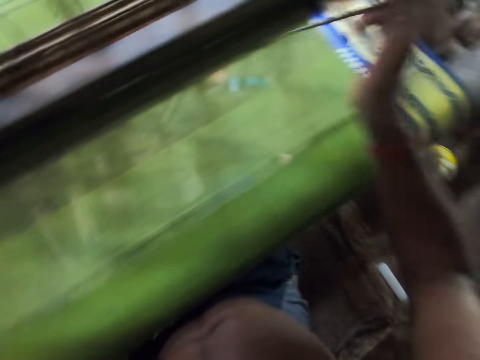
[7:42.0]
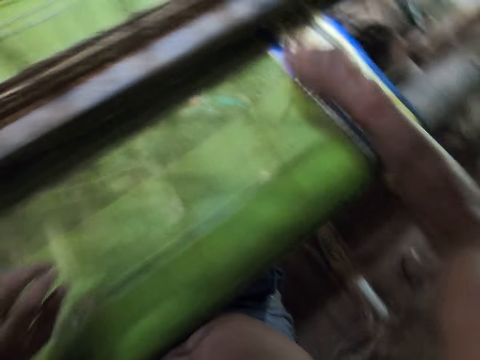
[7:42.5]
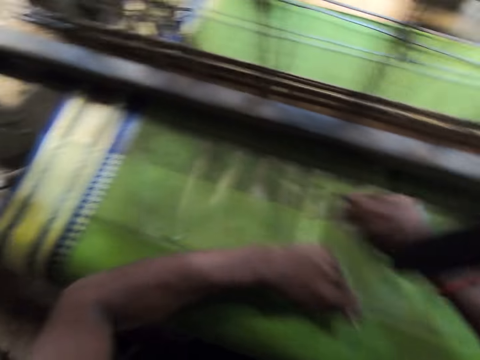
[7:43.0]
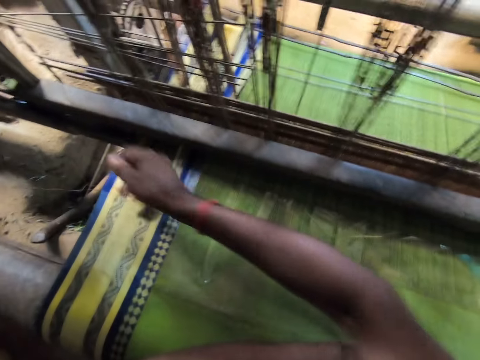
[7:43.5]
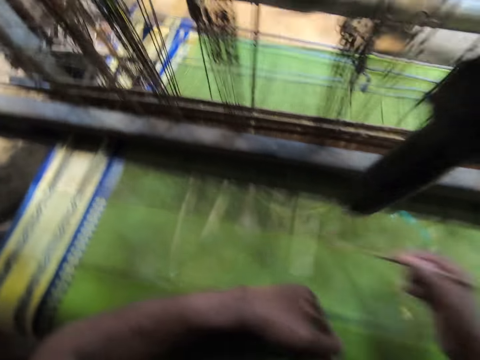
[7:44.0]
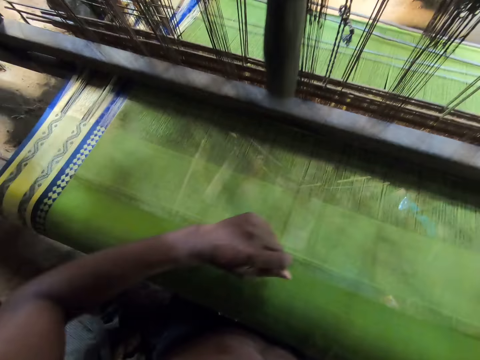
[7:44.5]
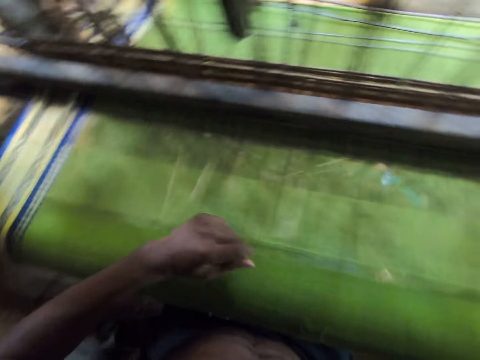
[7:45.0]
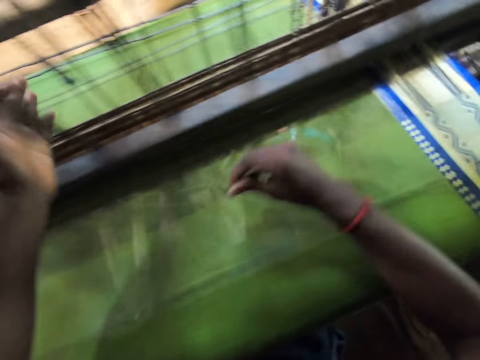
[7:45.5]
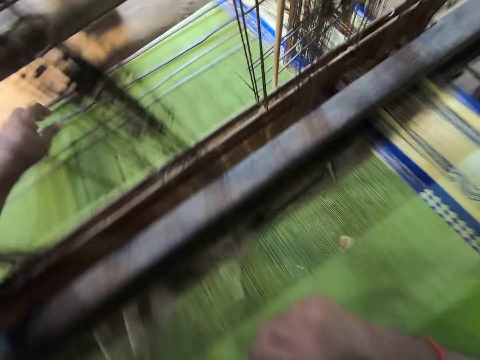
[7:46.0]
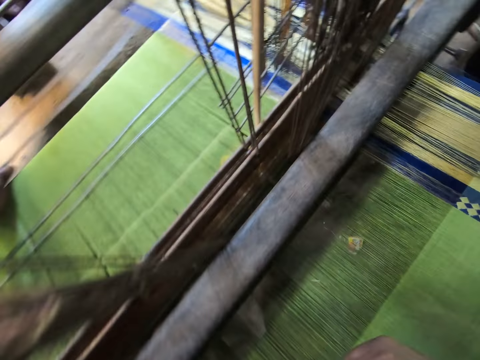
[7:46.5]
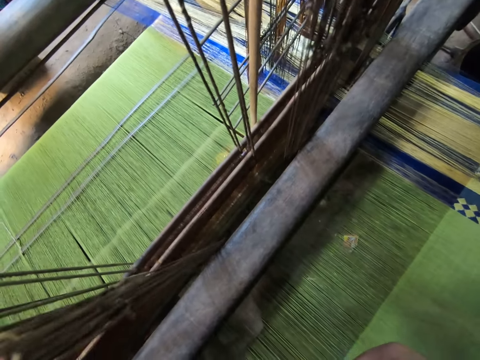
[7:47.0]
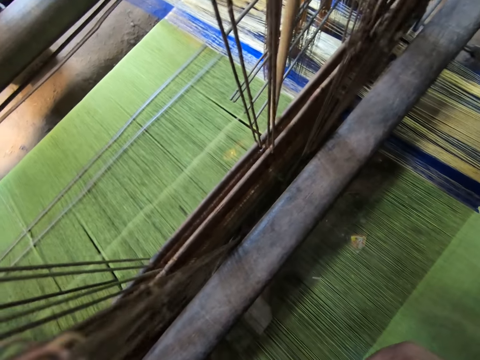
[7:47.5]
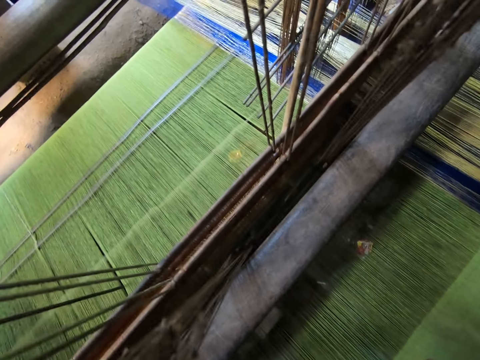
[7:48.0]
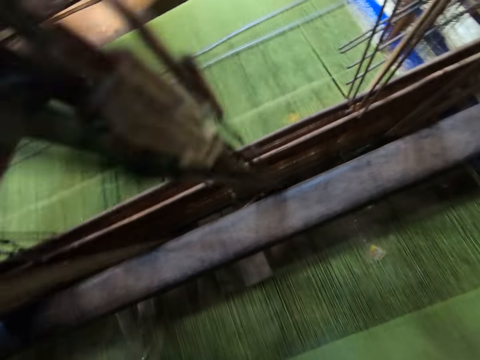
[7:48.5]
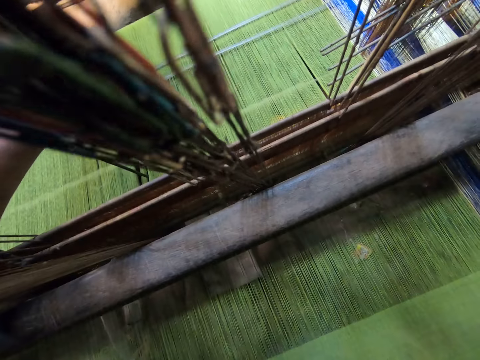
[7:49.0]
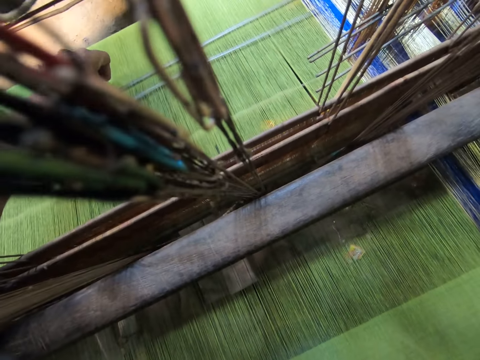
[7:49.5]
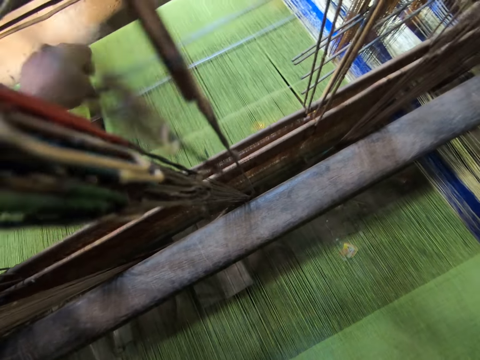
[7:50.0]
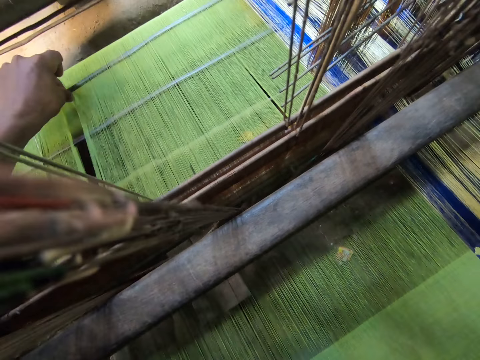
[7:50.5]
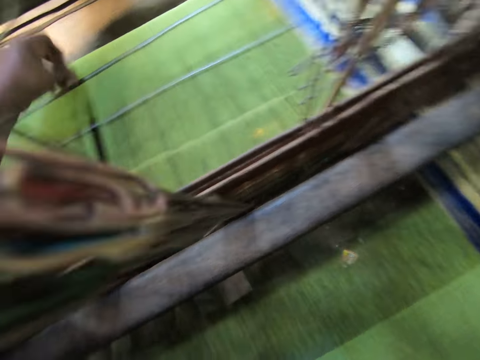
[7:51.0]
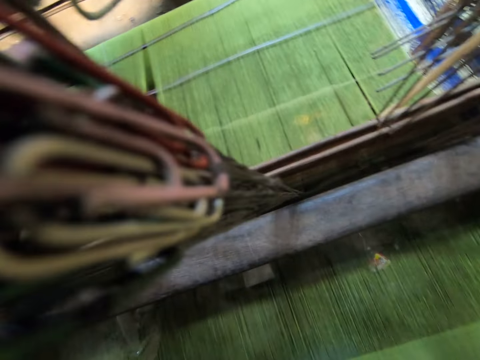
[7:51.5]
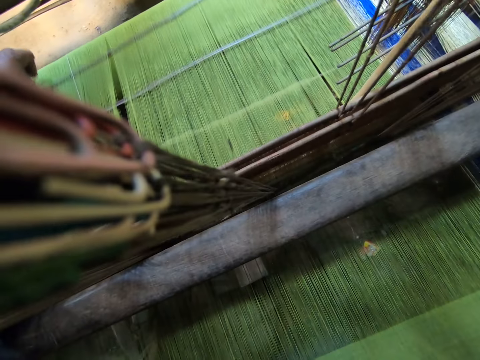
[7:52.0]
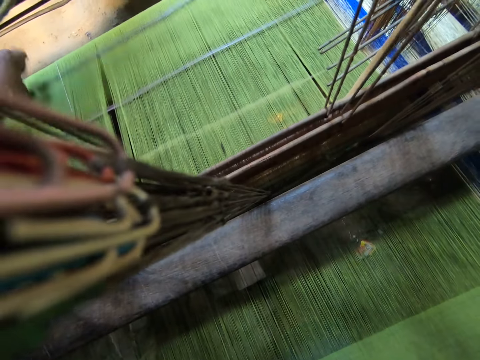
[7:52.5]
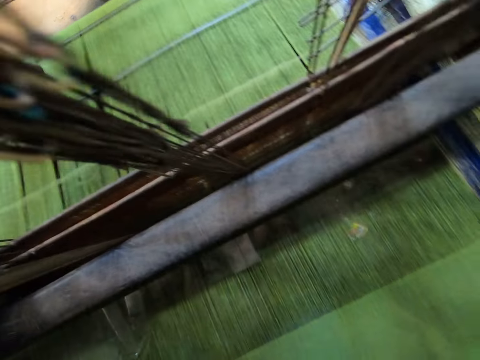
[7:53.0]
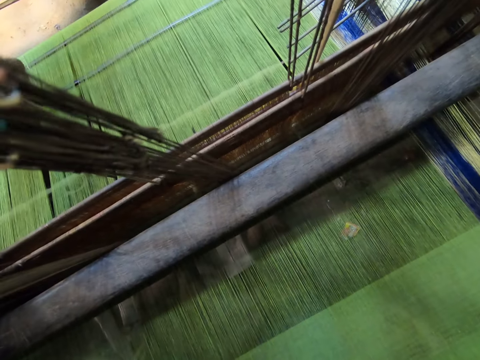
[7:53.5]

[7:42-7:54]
The camera wearer separates the thread on the loom with the spindle in his right hand. He holds an object with his right hand. He drops the object on the ground. He adjusts the warp threads with his right hand. He adjusts the metals of the machine.

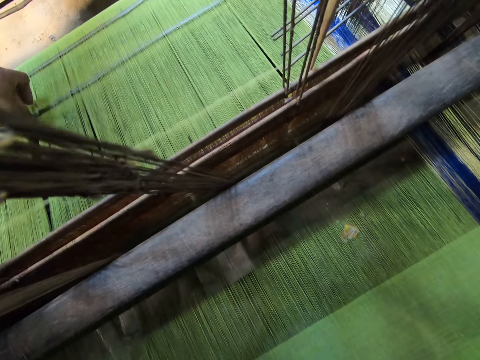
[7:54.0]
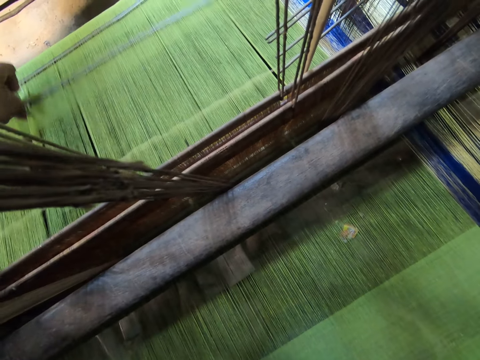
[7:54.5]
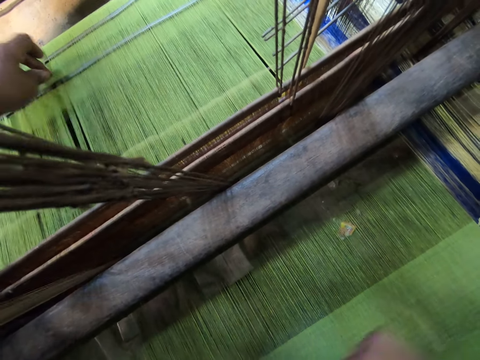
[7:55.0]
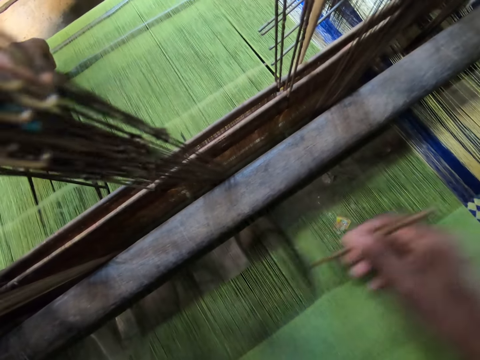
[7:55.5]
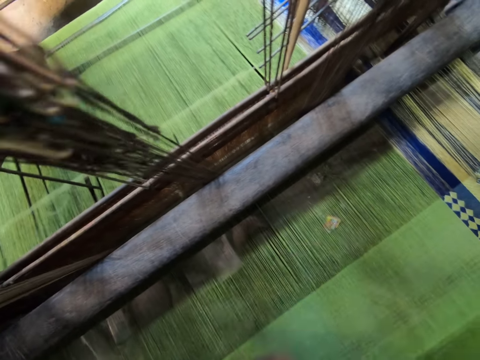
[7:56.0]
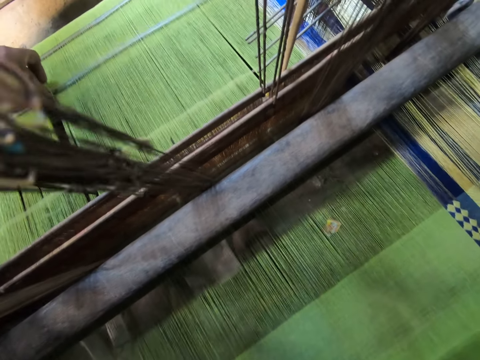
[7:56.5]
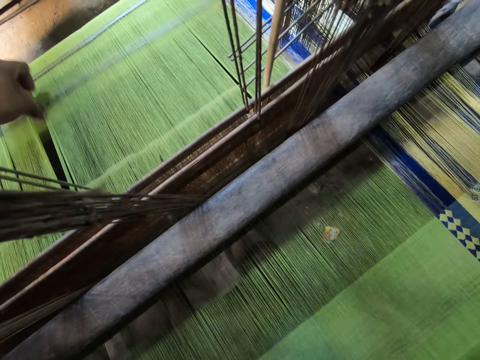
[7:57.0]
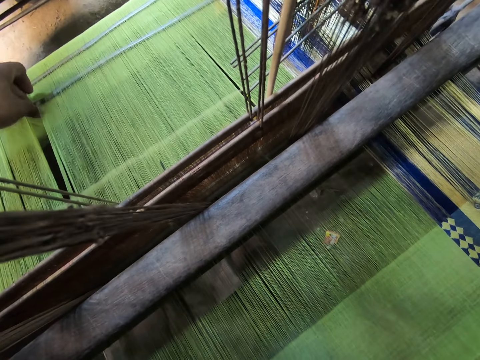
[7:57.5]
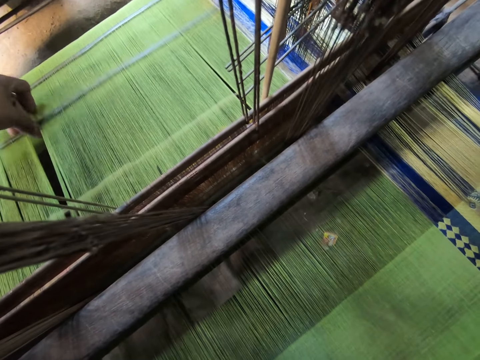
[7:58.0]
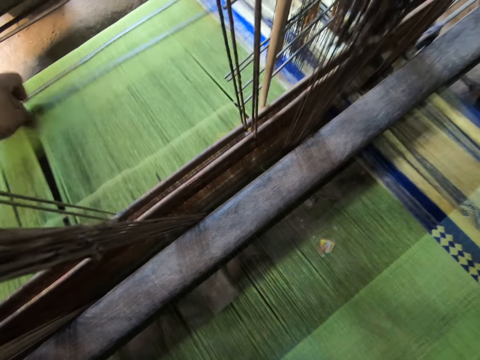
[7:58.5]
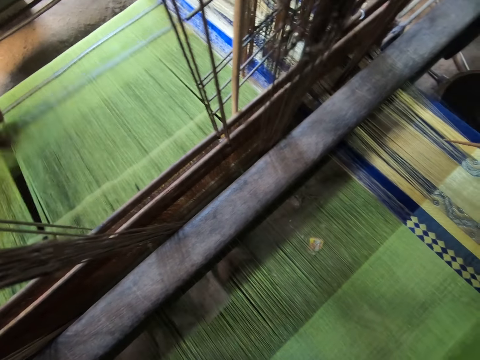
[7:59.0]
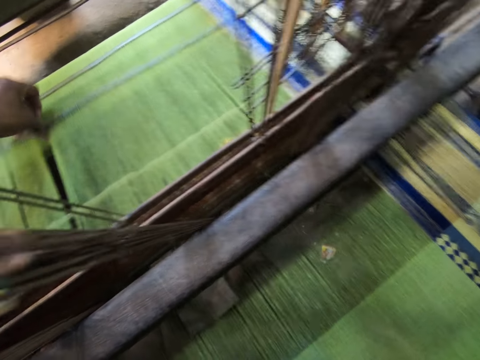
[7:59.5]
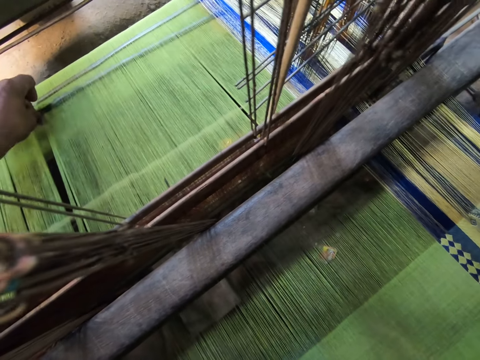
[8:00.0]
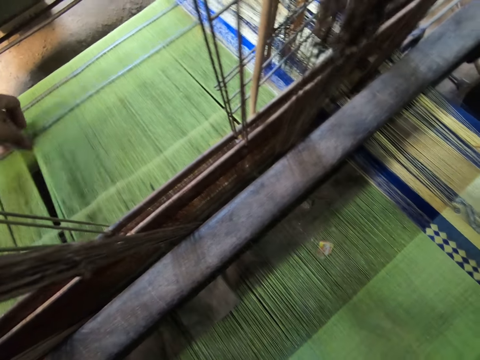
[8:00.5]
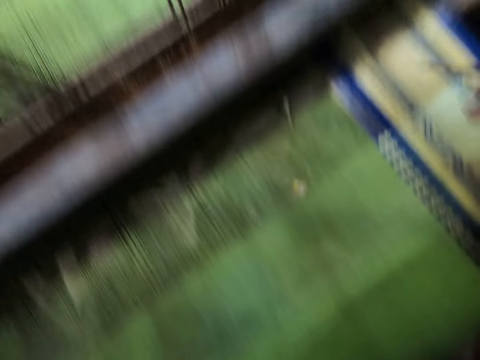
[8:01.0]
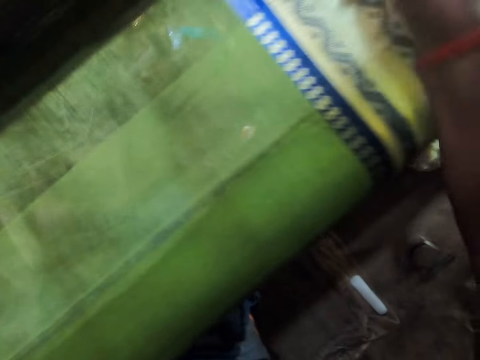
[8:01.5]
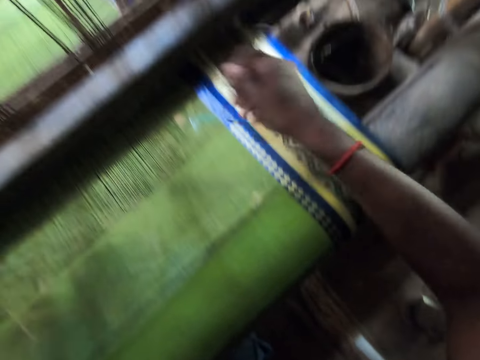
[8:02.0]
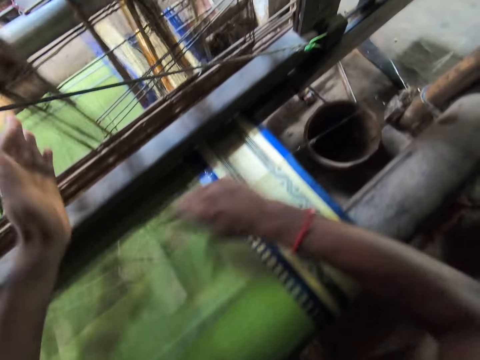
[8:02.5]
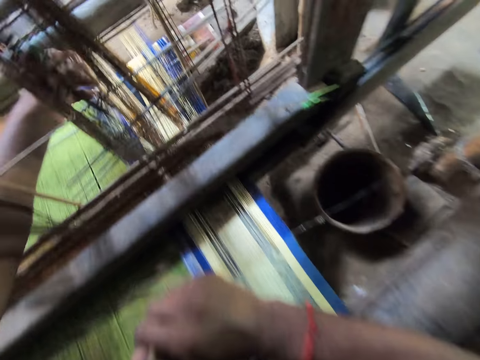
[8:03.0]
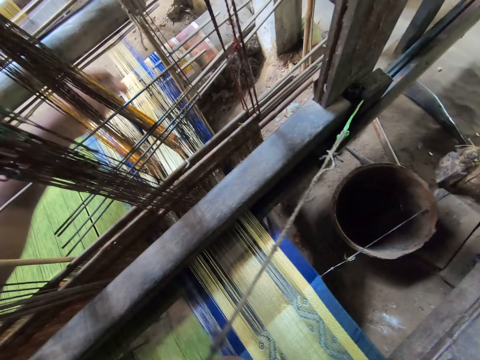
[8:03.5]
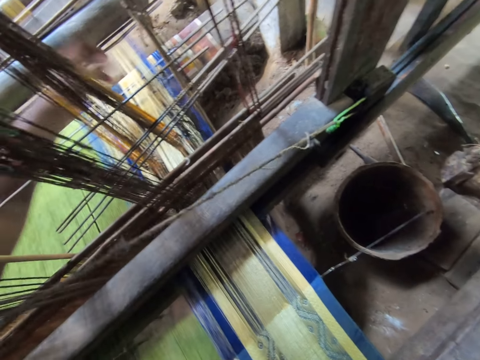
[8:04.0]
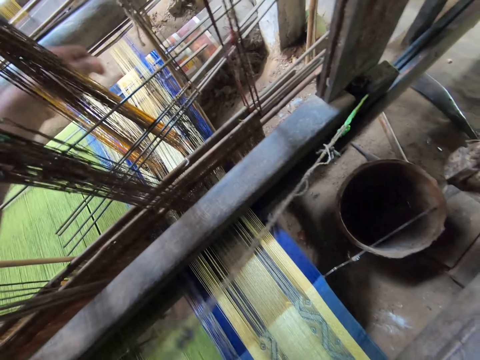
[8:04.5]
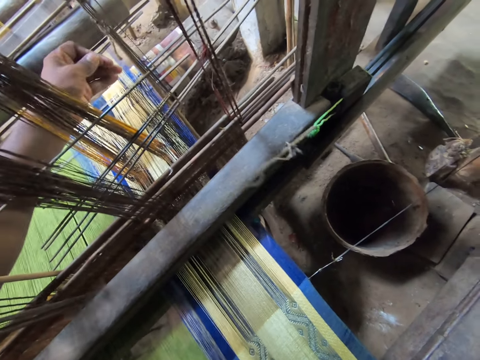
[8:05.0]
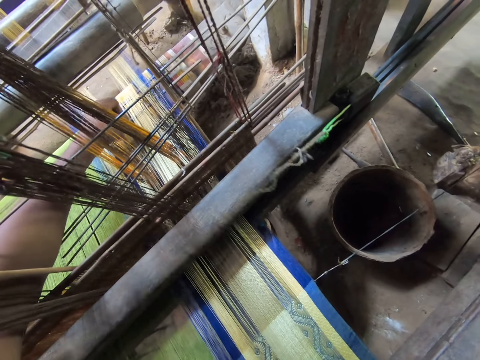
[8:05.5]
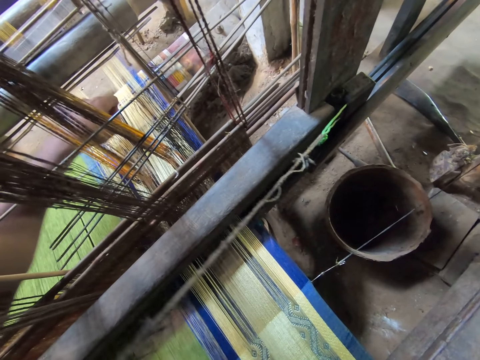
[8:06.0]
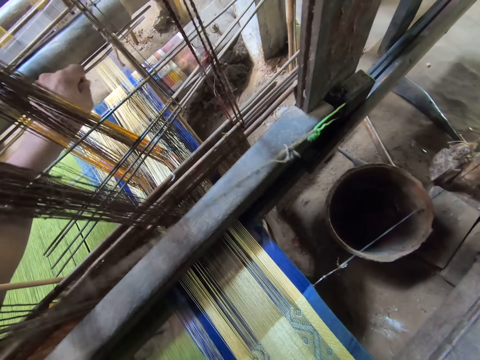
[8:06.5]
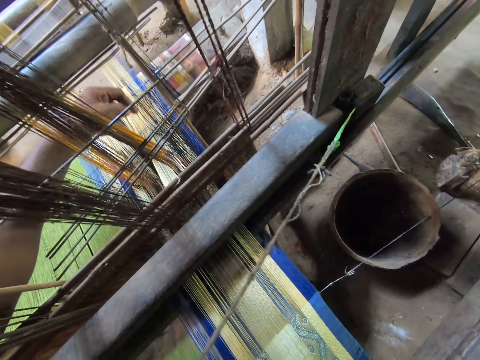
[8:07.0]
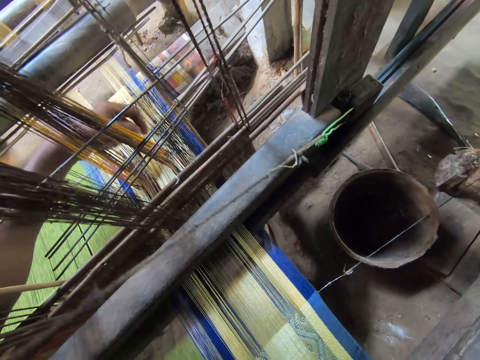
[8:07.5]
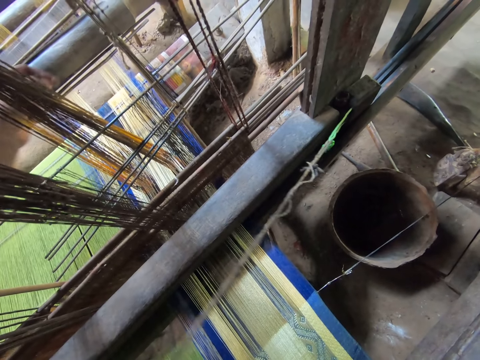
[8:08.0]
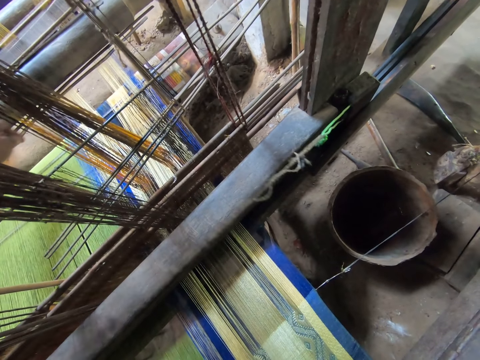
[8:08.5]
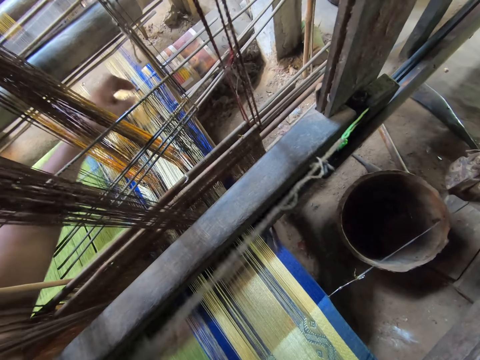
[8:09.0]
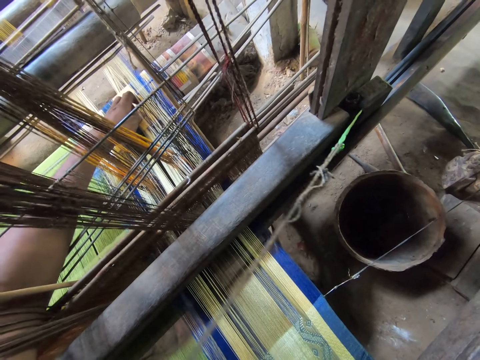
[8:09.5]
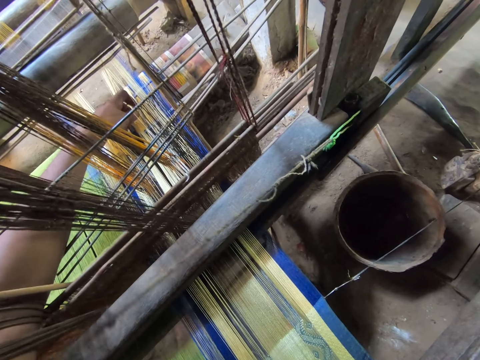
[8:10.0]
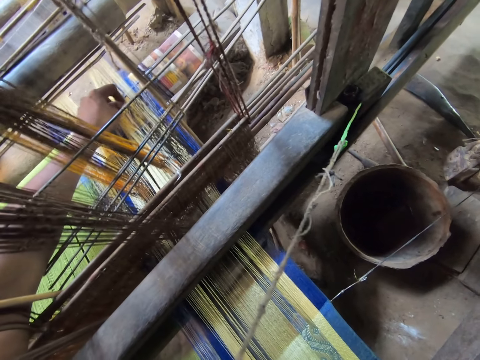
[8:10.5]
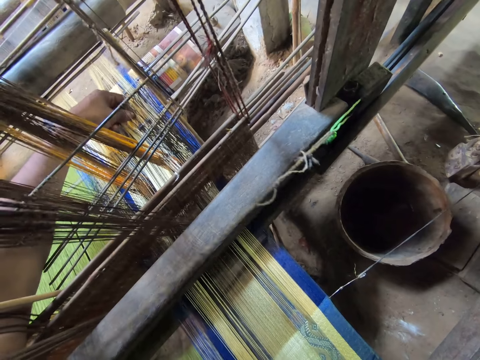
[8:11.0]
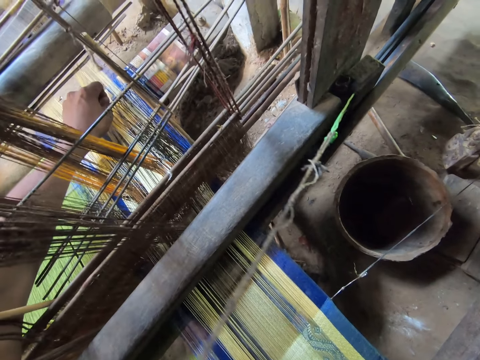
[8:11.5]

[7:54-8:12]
The camera wearer separates the thread on the loom with the spindle in his right hand. He flattens the fabric with his right hand. He separates the thread on the loom with the spindle in his right hand again. He separates the thread on the loom with his left hand. He flattens the material with his left hand.
